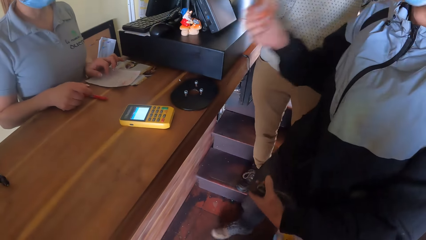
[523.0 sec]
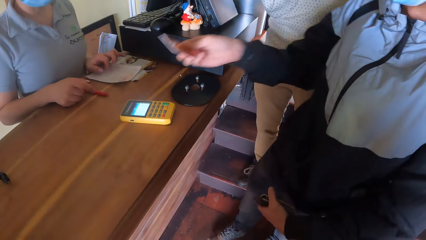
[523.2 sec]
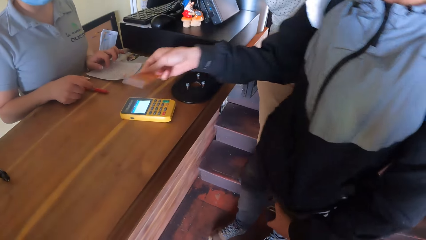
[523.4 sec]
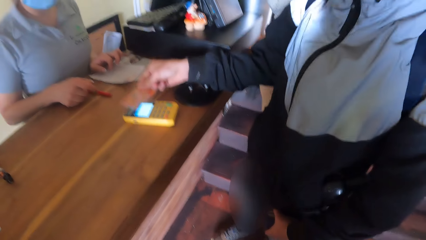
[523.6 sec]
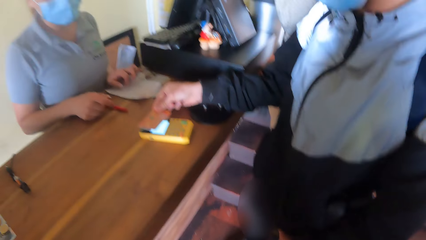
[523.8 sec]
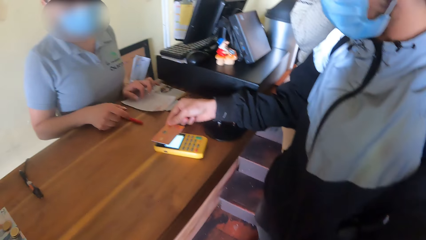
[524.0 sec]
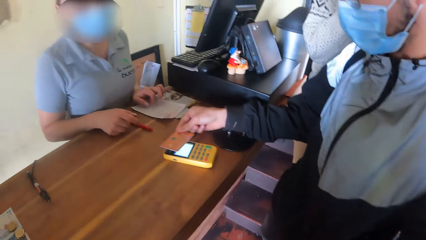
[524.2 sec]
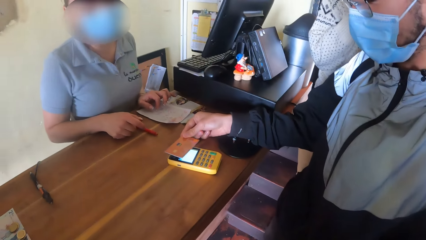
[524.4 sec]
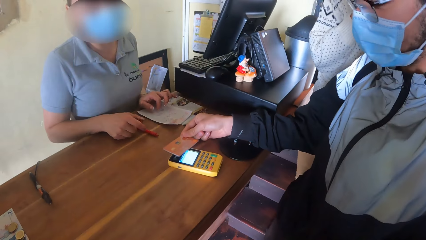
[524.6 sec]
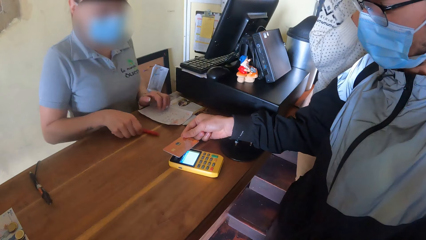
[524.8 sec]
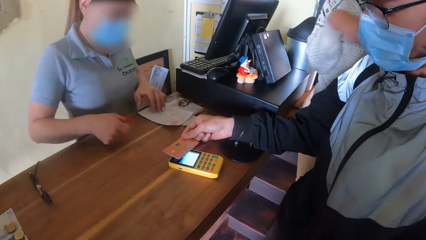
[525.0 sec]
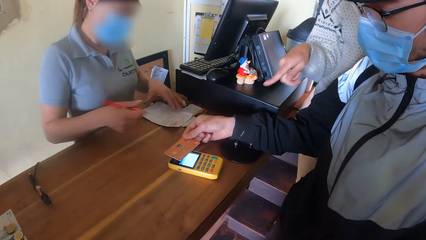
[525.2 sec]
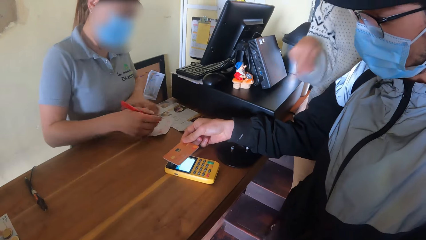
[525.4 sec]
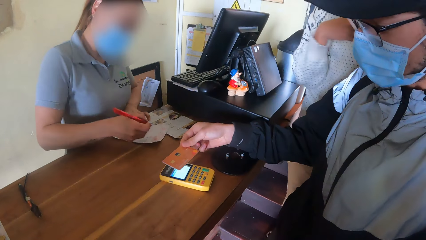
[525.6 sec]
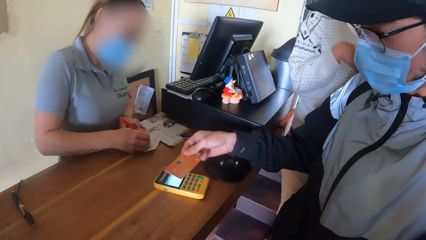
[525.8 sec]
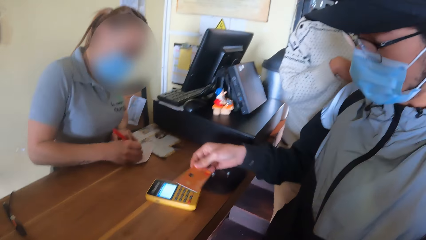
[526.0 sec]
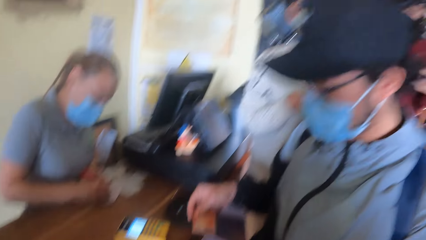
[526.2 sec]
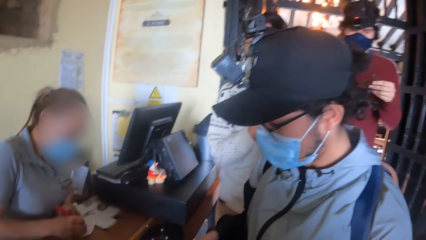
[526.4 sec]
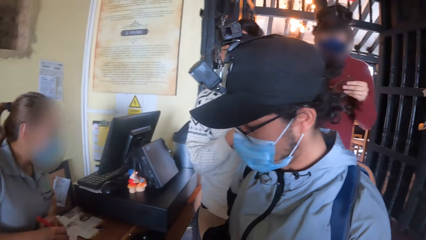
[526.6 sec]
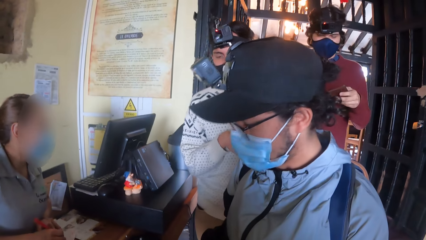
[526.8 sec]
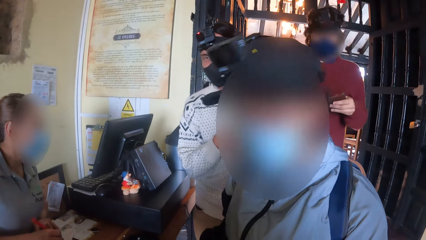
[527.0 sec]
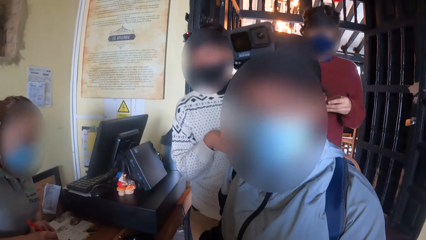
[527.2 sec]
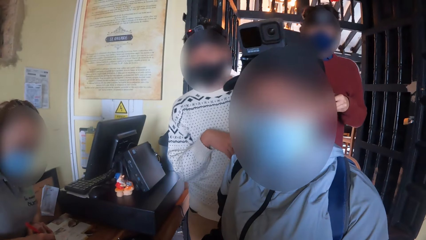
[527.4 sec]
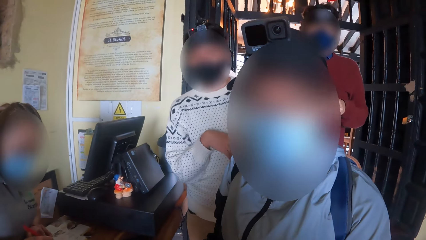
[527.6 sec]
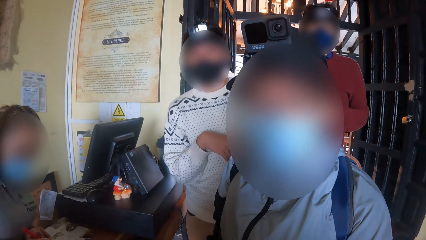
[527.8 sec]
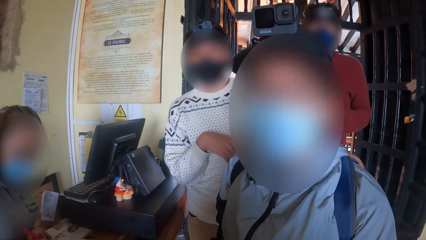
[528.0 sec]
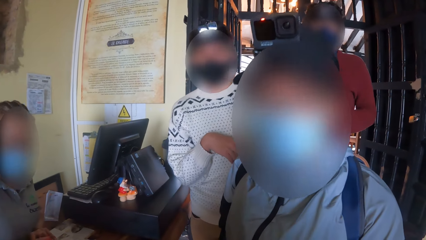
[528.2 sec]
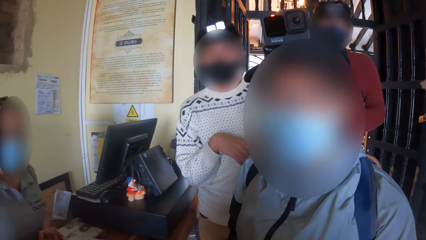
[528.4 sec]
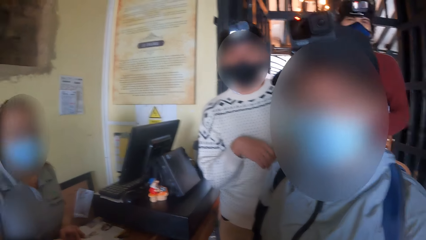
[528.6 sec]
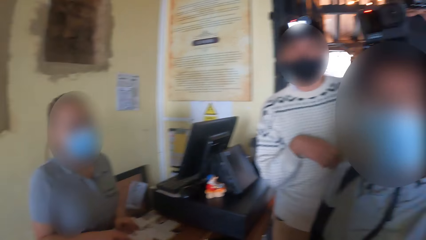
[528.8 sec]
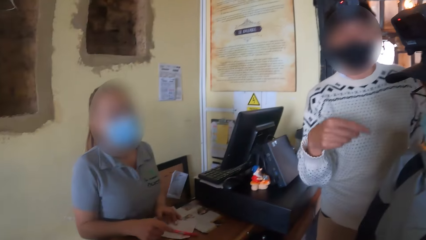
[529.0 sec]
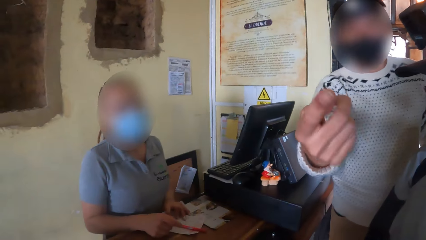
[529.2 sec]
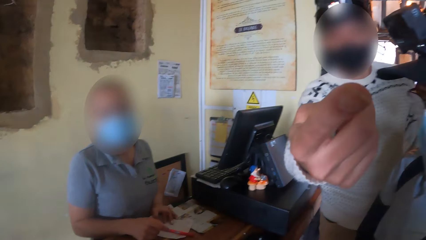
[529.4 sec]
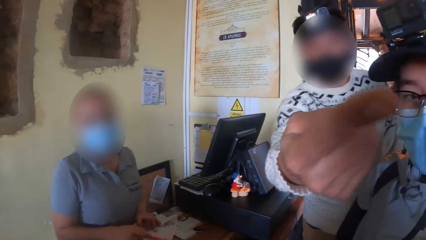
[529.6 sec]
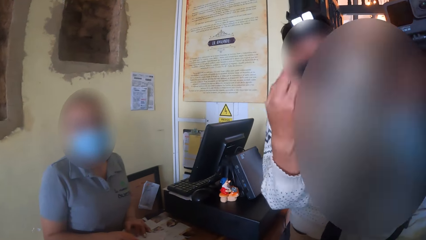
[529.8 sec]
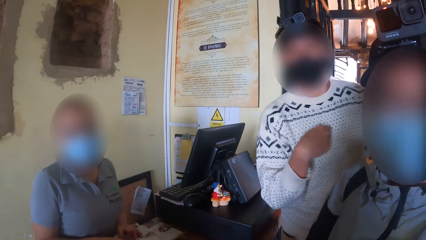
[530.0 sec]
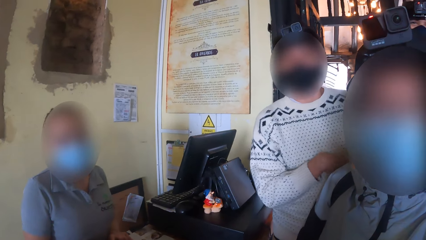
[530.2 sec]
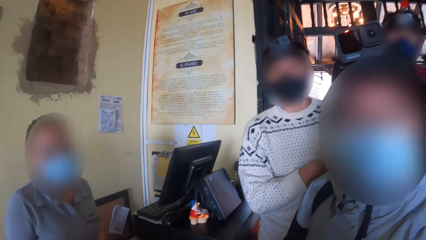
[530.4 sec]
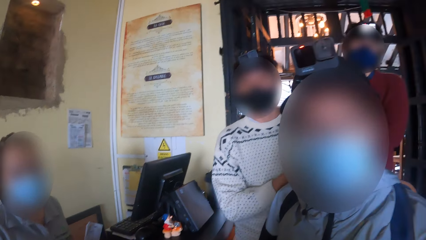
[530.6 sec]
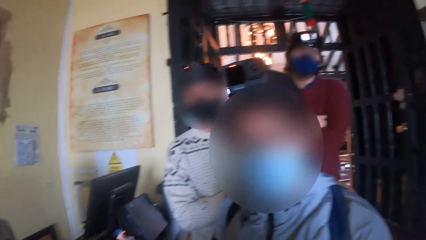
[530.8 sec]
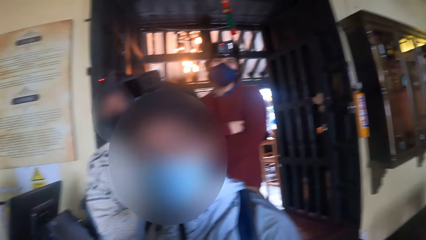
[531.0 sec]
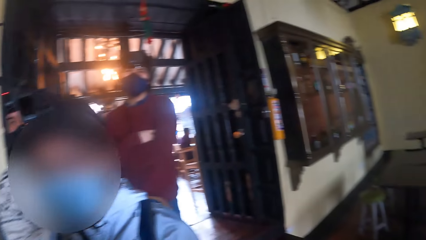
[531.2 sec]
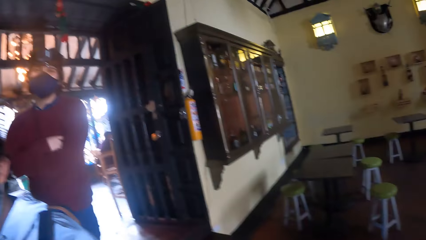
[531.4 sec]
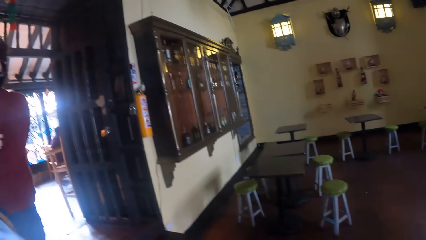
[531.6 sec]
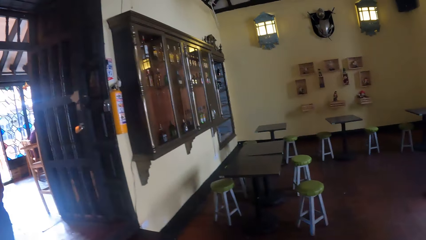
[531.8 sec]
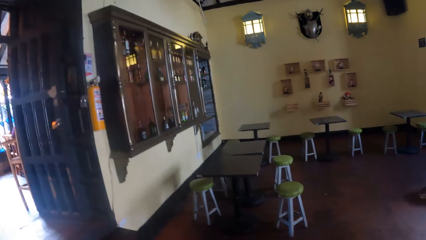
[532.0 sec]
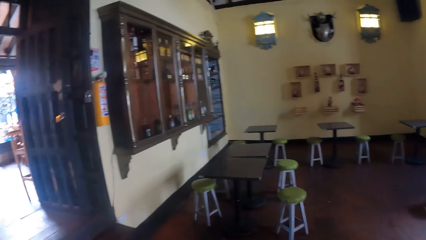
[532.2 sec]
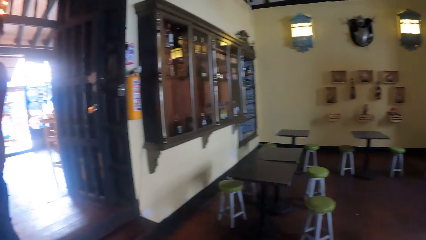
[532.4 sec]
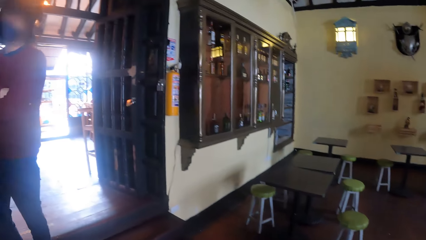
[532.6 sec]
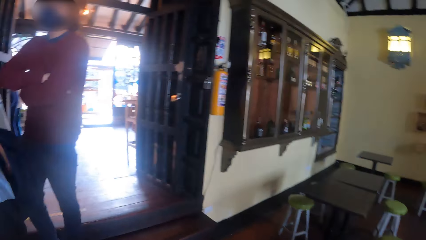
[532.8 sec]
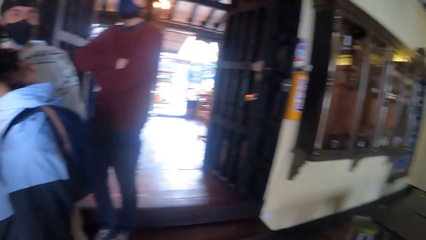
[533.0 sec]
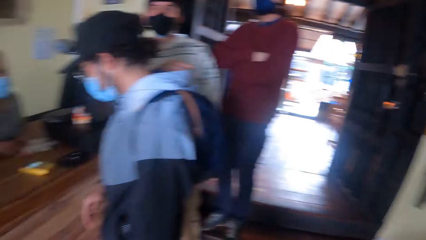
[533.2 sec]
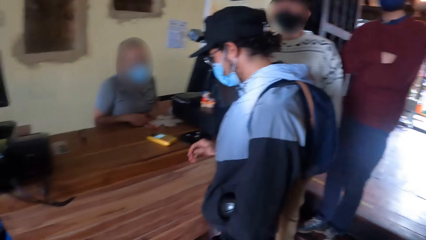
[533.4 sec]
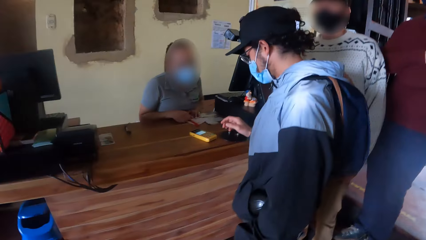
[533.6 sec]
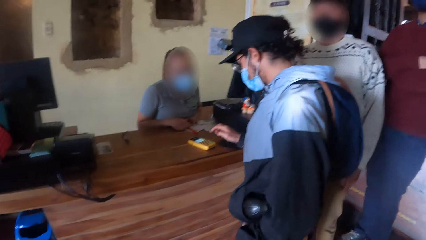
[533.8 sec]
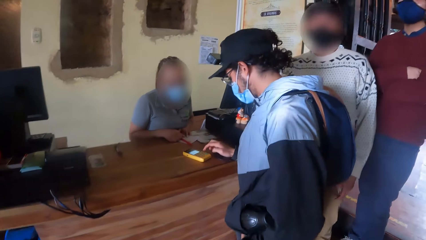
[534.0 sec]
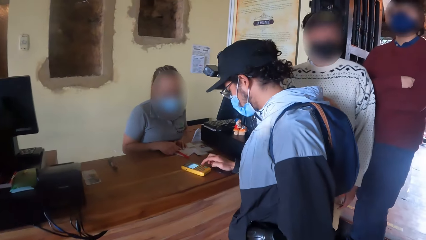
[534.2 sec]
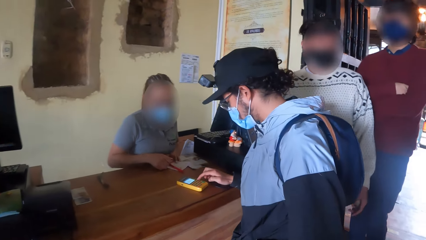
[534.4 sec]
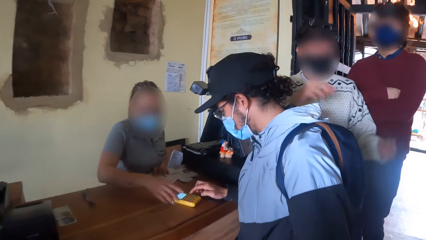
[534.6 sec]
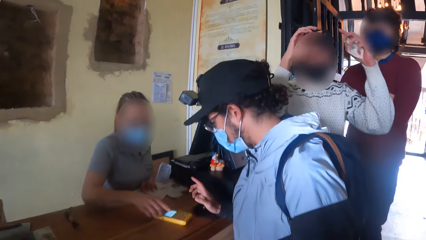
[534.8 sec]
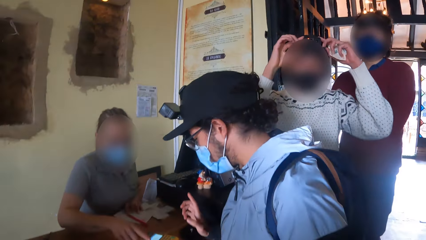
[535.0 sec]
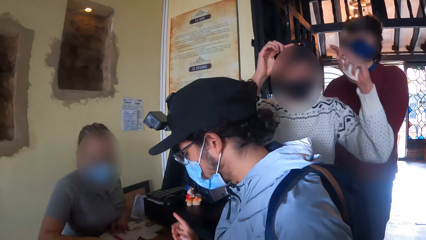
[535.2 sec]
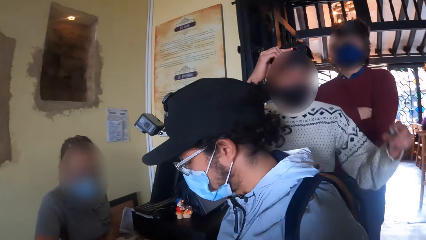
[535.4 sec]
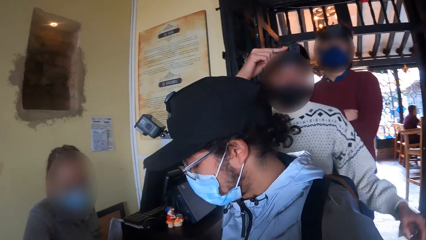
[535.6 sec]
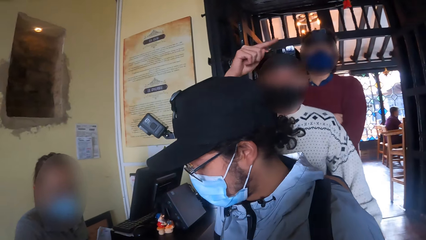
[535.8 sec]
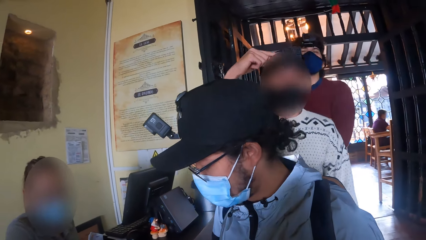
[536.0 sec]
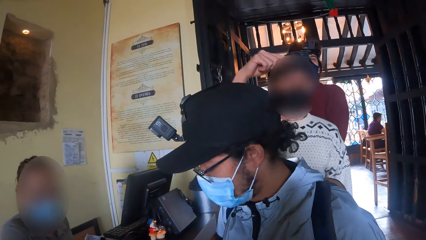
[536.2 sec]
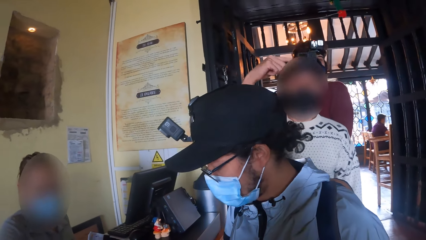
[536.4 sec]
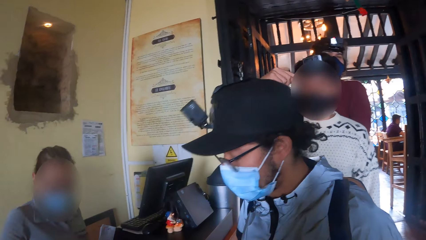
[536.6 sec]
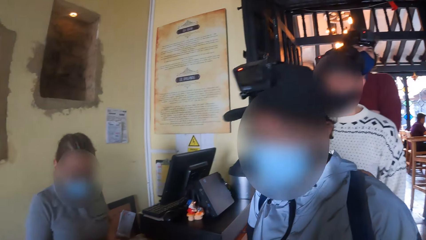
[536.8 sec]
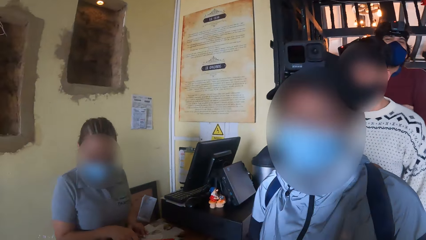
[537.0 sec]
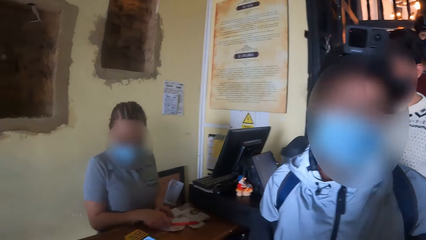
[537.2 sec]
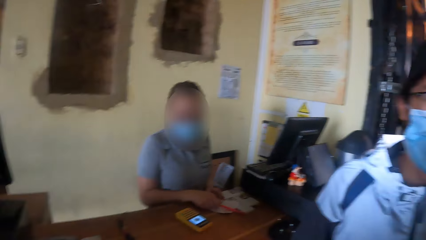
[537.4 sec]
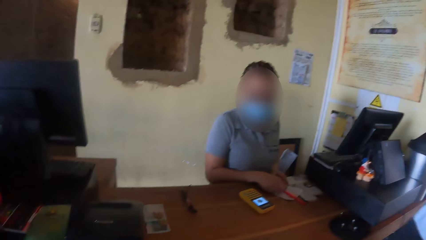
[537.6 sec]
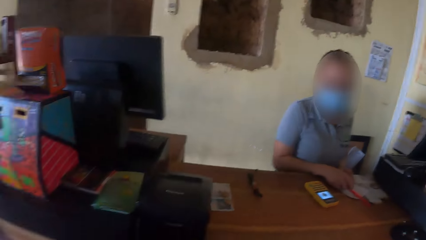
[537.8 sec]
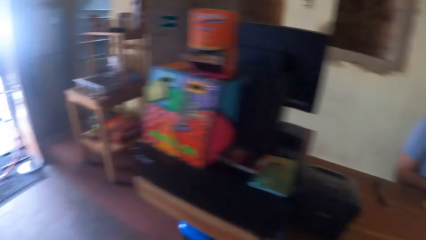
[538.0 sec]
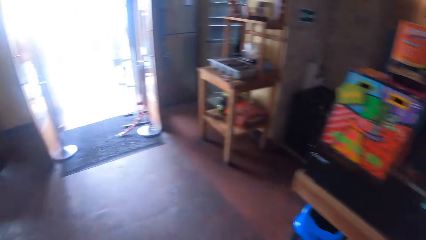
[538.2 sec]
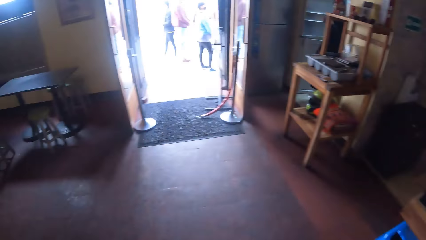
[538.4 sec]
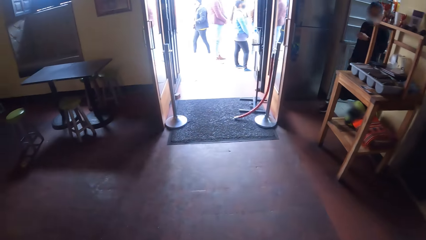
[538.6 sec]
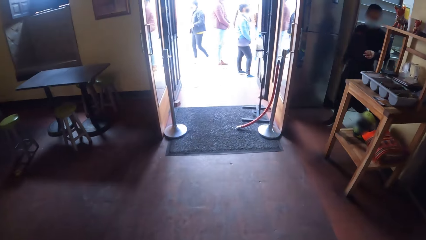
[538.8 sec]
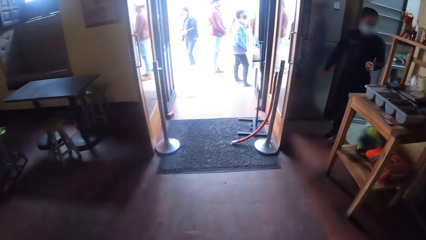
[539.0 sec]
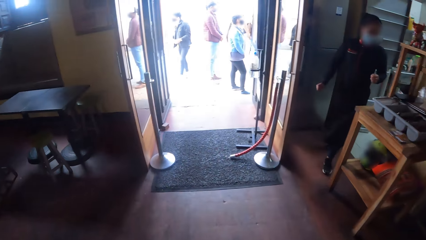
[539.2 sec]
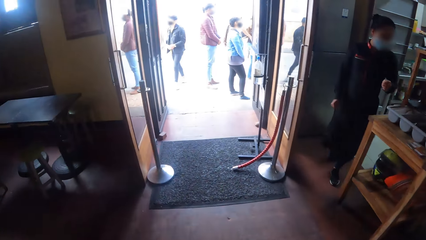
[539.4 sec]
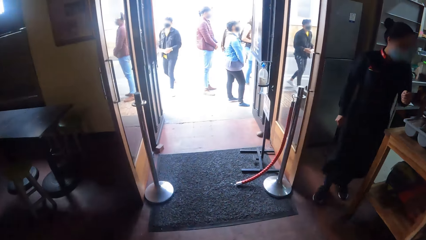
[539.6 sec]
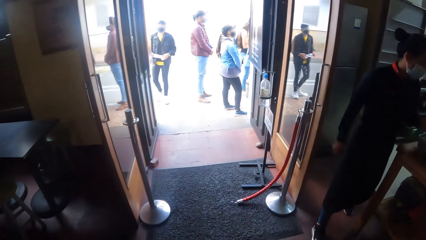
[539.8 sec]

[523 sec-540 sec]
A man puts a card on the POS machine with his right hand. The man shows the card. The lady picks the red pen on the table with her right hand. The lady writes on the paper with the red pen in her right hand. The man puts the card in his wallet. The camera wearer interacts with the lady, the man and another man. They converse with the first man. The other man points at the camera wearer. The camera wearer looks around. The first man operates the POS machine with his right hand. The lady operates the POS machine with her right hand. The camera wearer converses with the first man. They walk outside the room.
